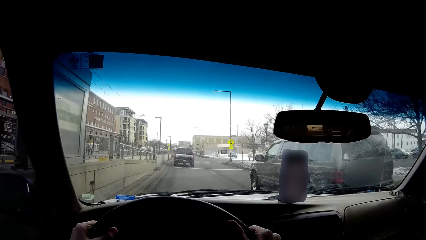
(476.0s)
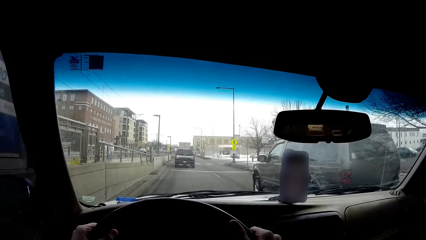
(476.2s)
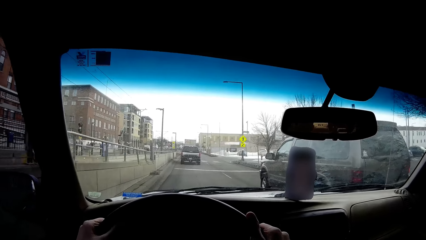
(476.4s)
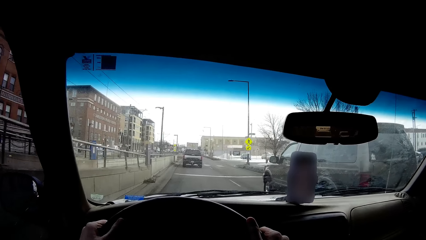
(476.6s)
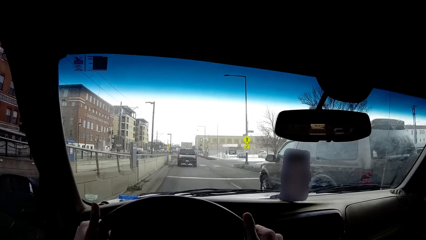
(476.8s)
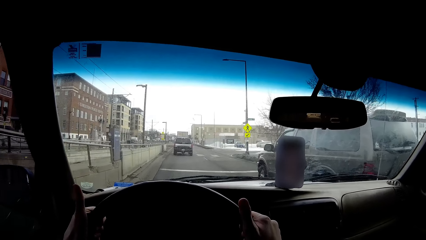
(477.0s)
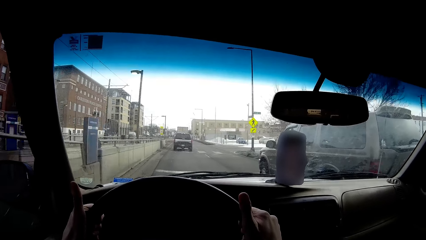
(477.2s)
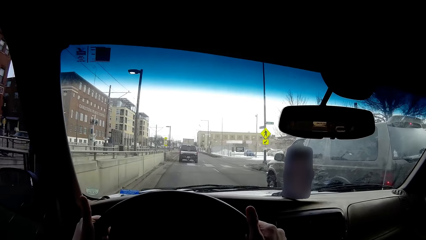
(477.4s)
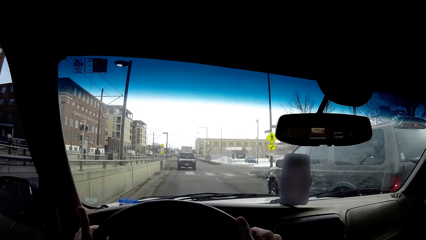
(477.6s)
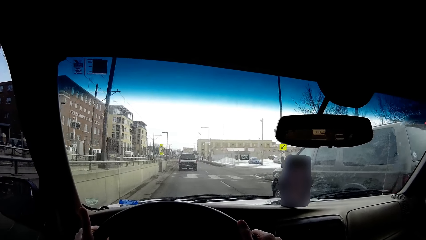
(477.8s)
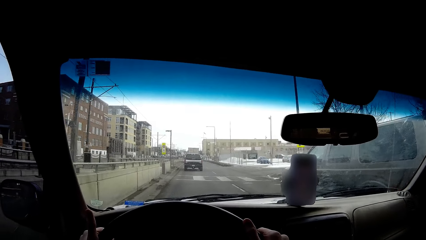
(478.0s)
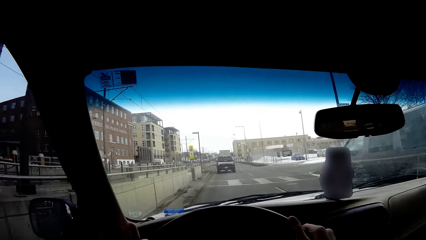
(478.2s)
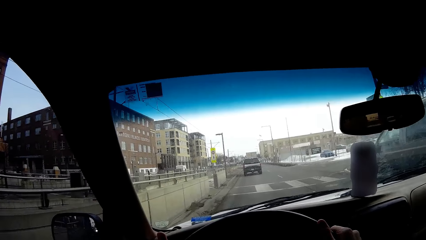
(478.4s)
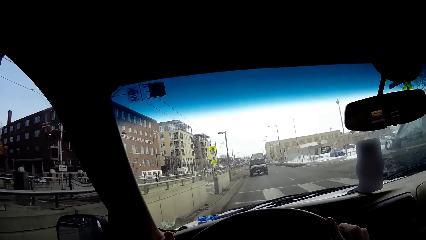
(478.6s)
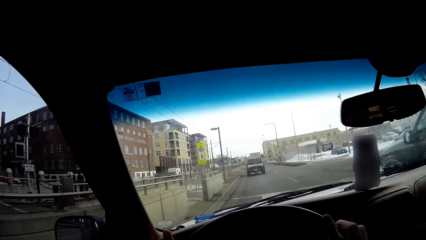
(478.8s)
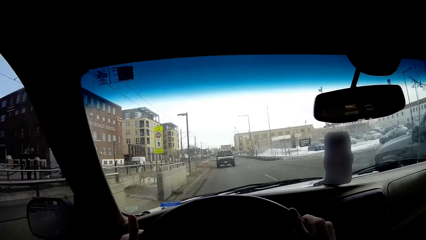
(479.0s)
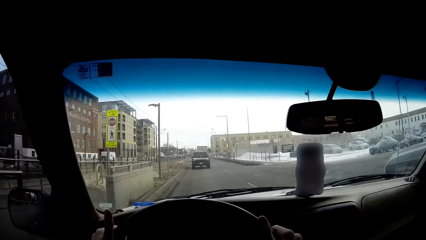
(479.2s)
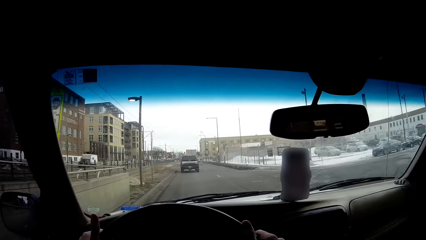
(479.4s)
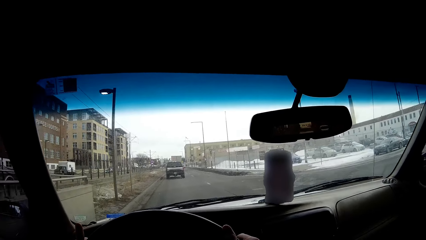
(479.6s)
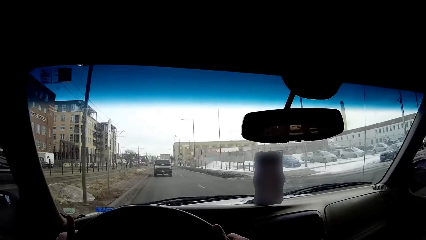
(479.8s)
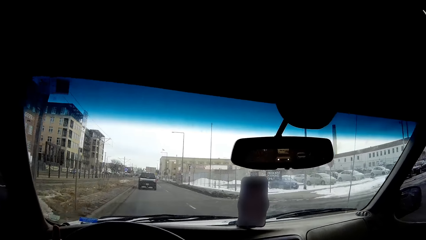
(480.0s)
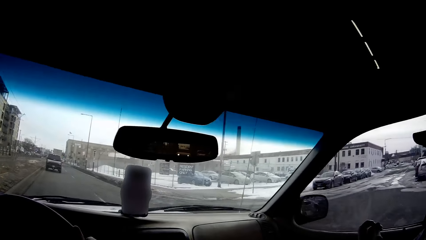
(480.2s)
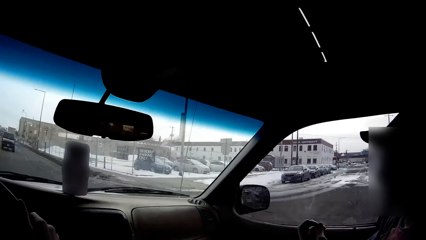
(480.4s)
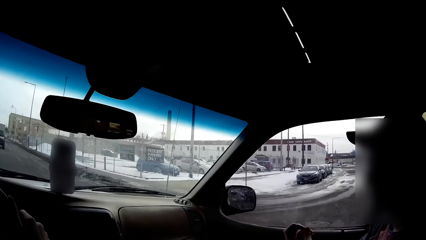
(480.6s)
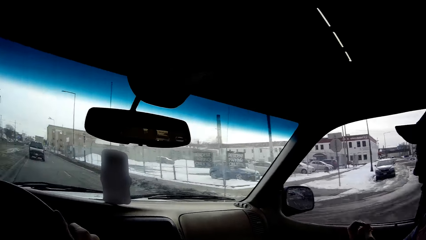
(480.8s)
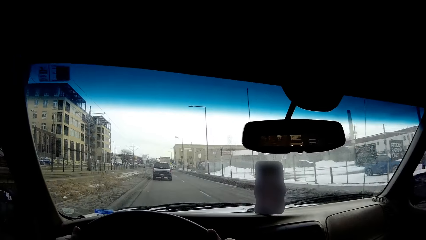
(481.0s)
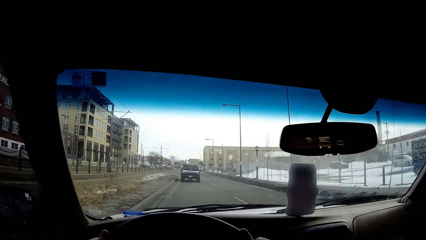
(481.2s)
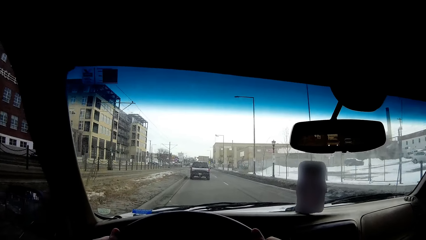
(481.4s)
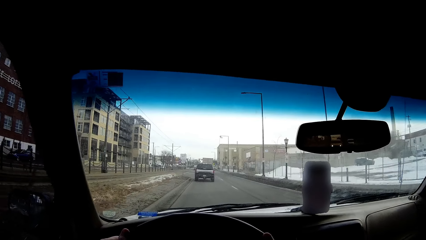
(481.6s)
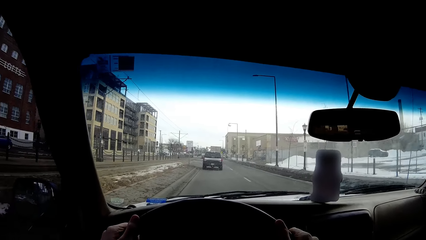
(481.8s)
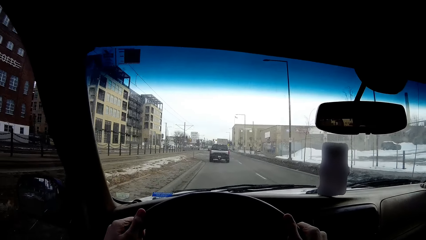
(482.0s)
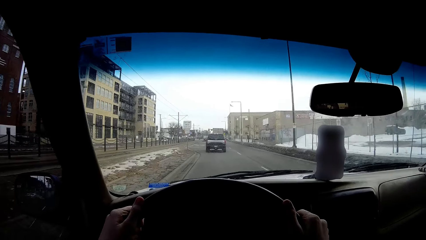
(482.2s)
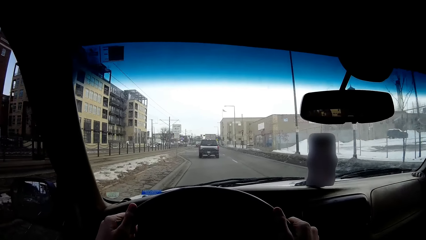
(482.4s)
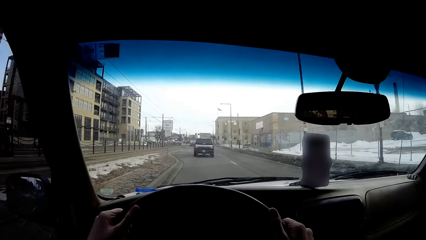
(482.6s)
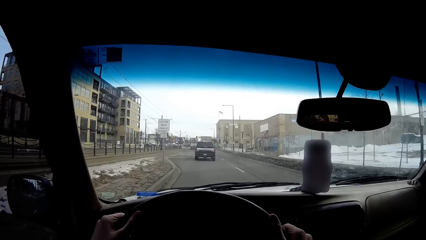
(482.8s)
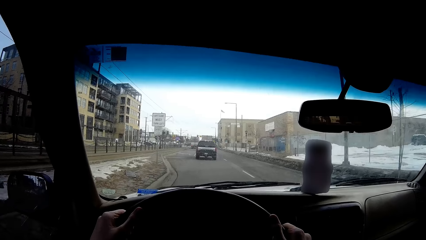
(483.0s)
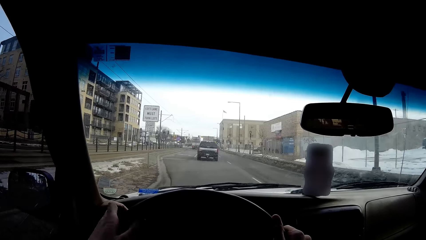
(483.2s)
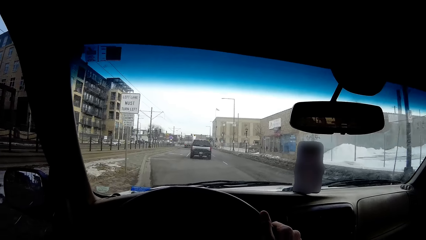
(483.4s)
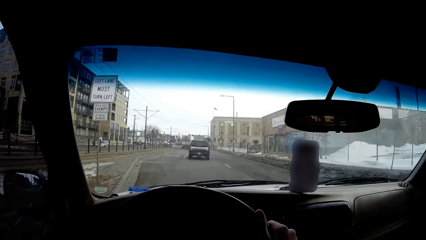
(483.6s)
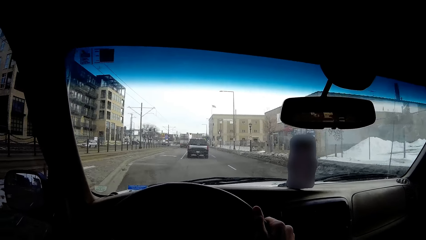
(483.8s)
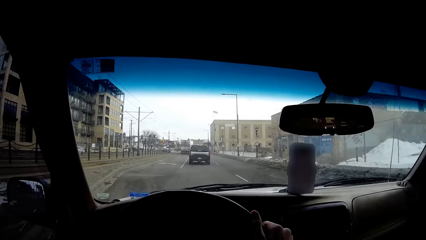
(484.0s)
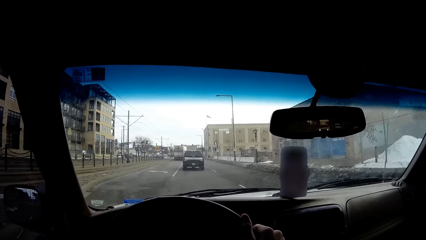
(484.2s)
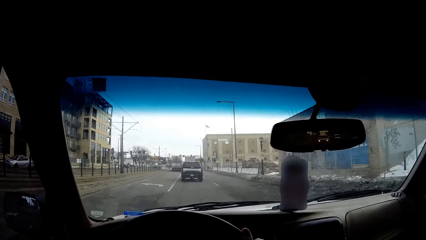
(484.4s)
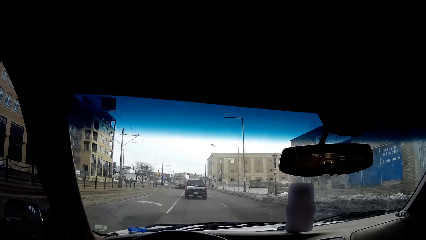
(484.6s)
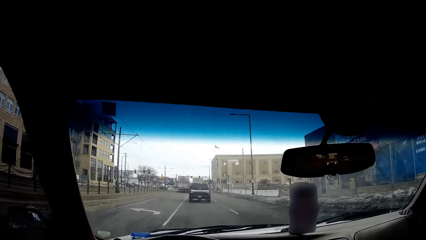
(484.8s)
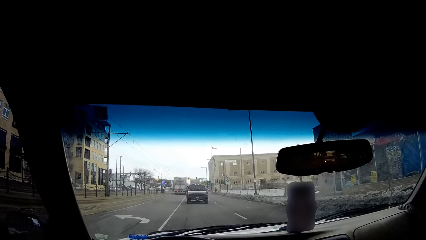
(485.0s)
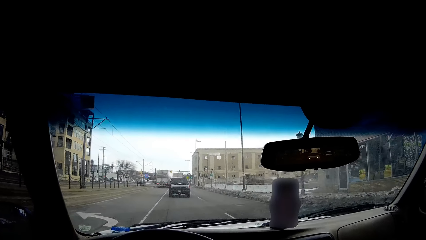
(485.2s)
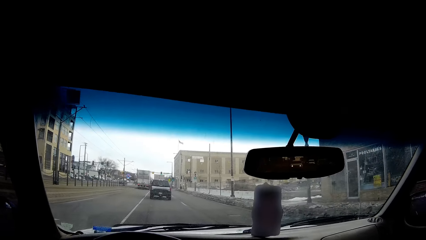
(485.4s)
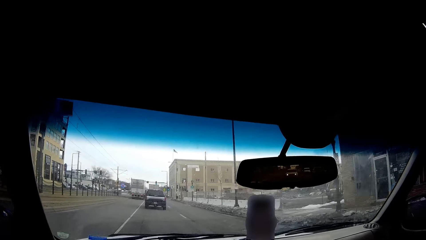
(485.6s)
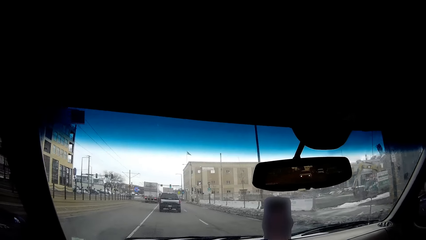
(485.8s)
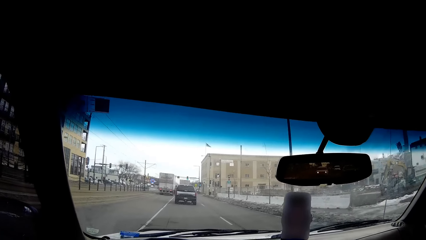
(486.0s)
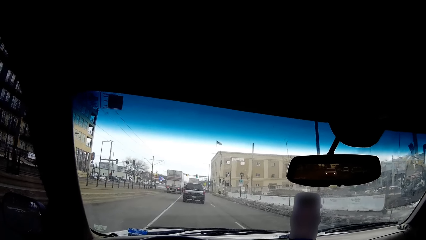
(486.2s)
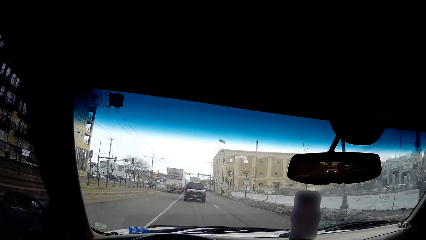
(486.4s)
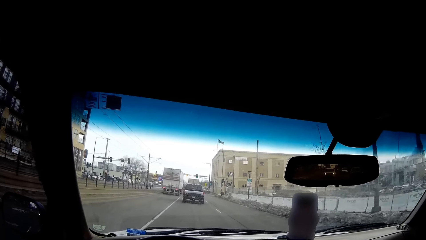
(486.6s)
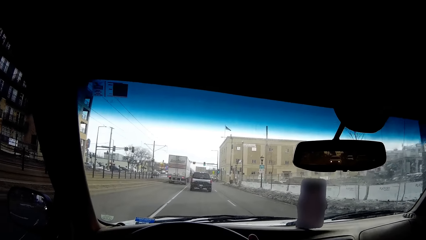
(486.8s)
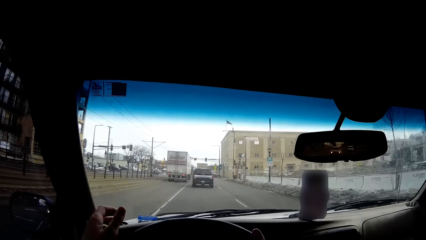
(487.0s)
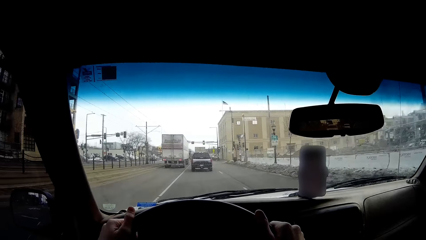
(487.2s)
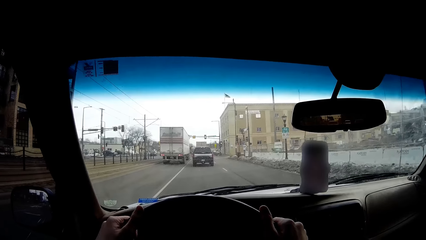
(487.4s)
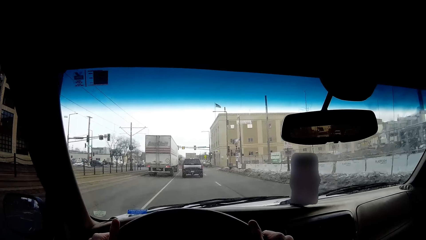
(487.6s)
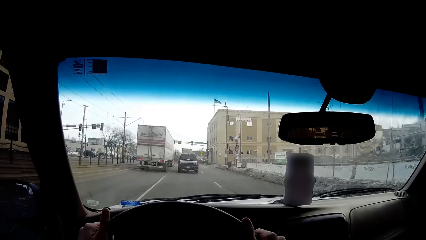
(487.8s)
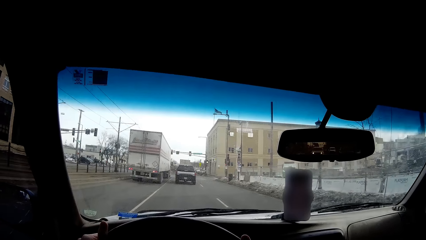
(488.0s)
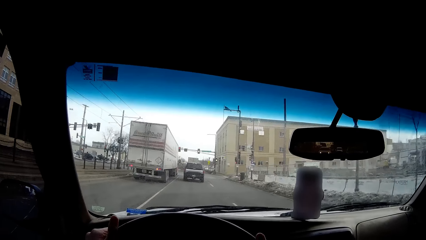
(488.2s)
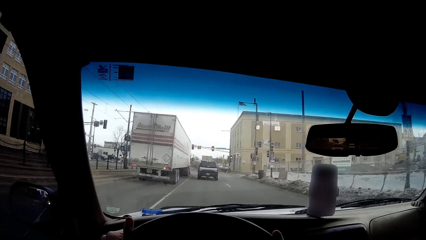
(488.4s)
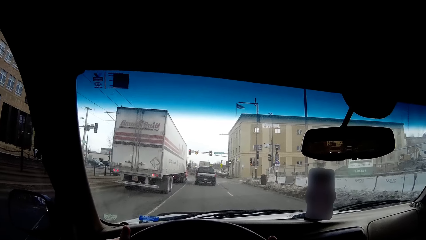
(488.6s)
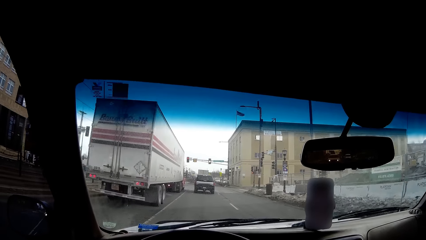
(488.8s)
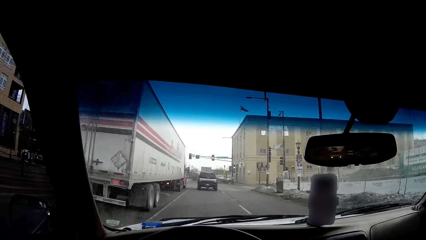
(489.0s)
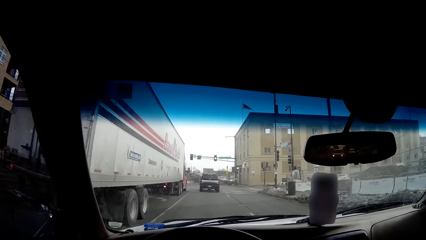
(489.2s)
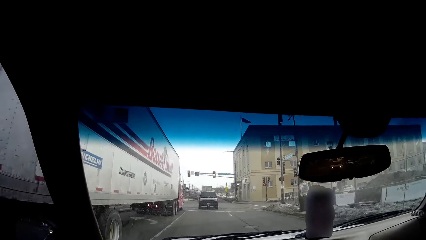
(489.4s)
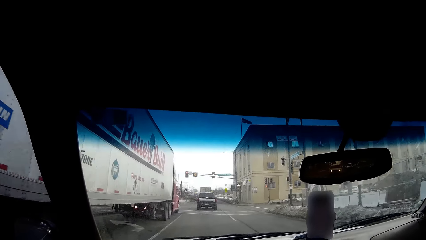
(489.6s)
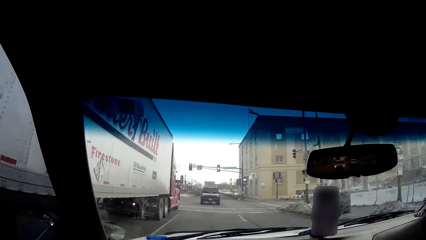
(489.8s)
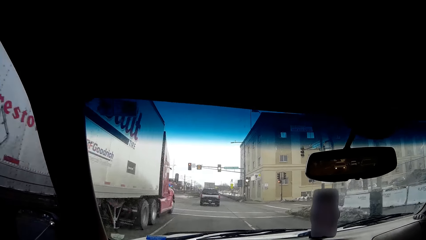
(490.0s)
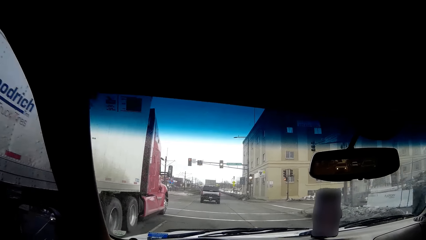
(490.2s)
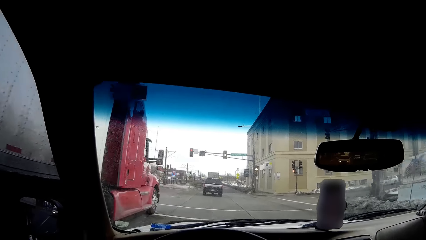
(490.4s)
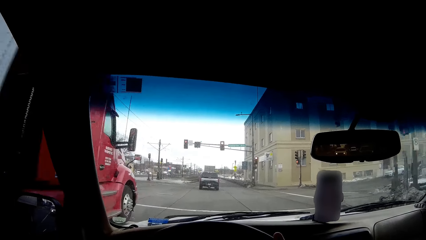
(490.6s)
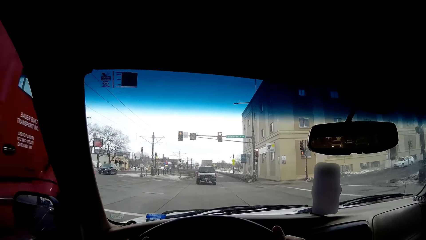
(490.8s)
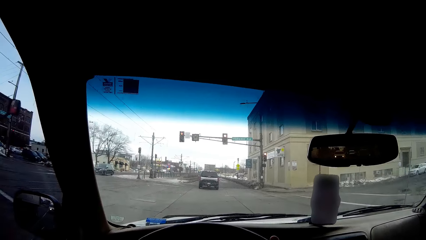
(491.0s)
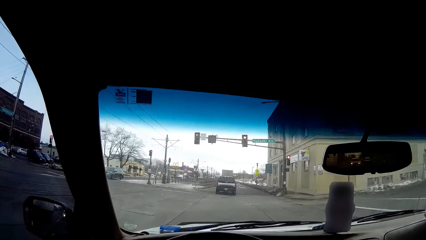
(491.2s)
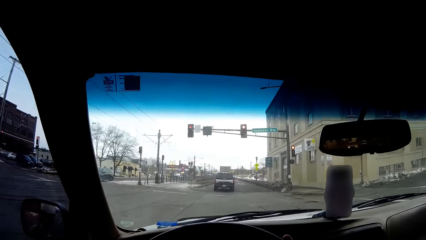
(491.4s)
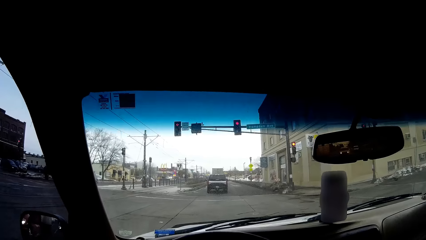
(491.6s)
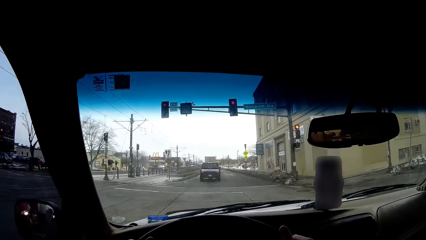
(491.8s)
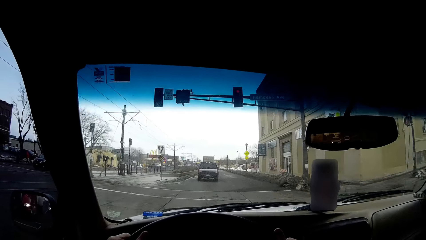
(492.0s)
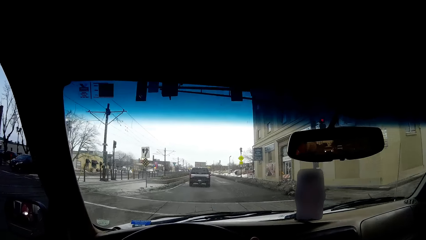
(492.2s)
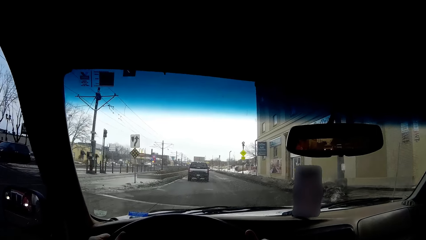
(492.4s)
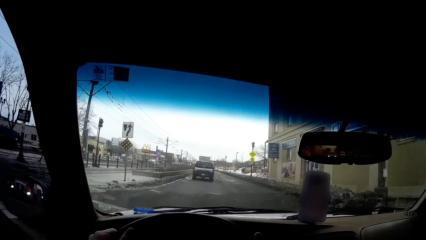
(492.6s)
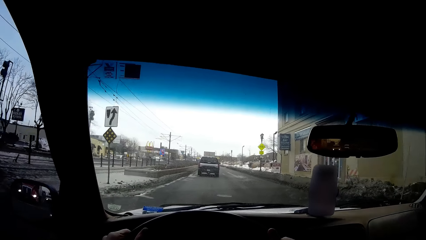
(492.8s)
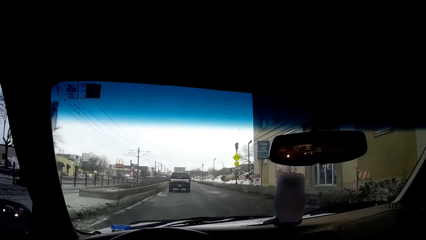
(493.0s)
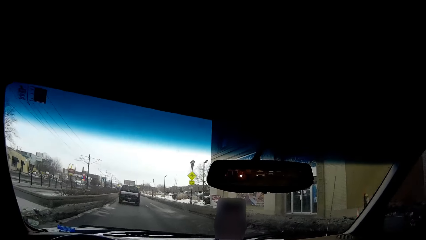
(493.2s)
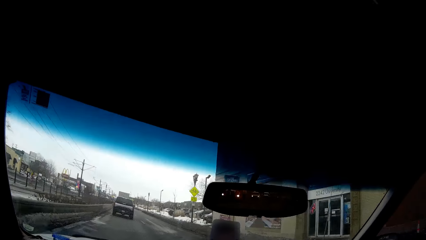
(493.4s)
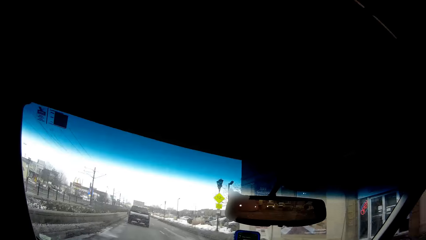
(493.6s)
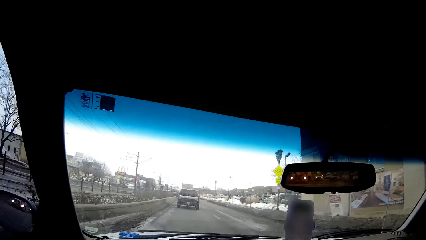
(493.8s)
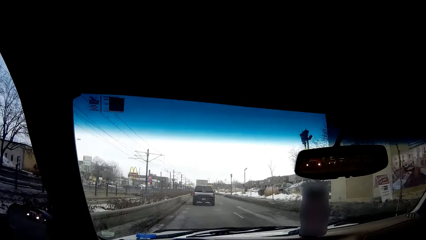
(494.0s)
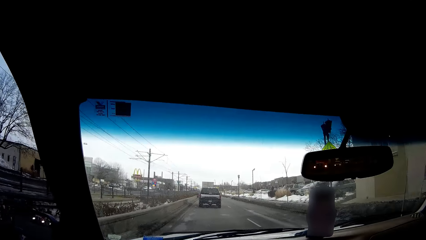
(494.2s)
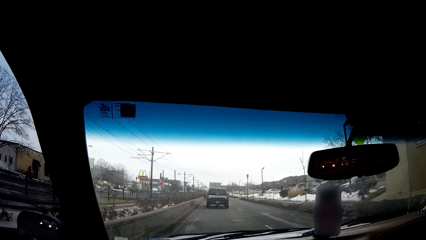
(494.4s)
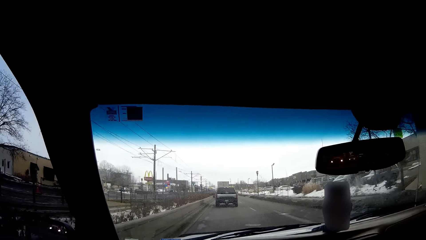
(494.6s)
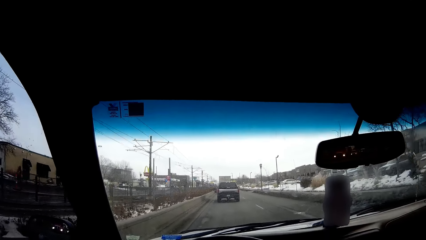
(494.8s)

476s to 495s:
The camera wearer looks around. They drive on the road. They put a hand on a steering wheel. They drive a car on the road. They drive on the road again.
